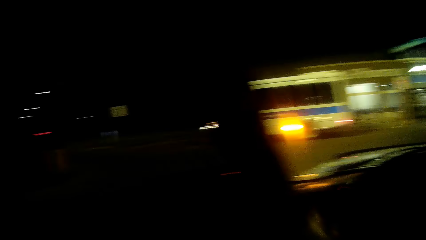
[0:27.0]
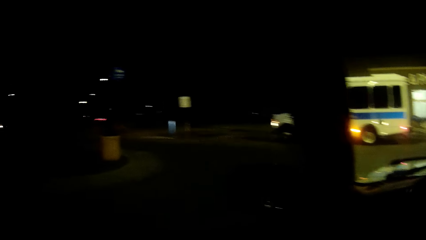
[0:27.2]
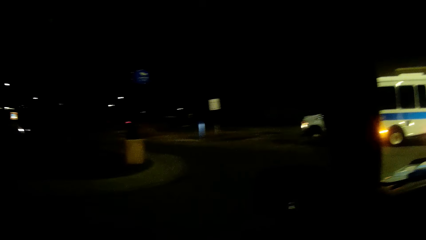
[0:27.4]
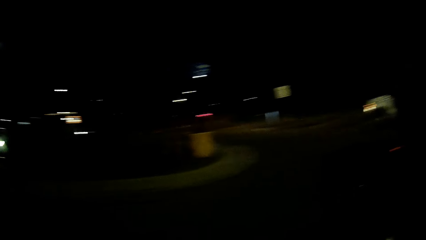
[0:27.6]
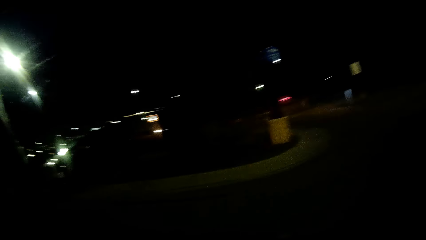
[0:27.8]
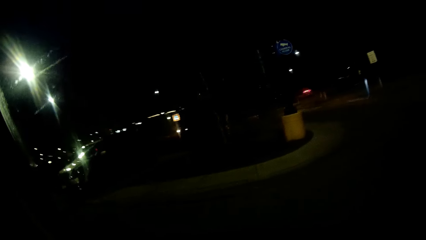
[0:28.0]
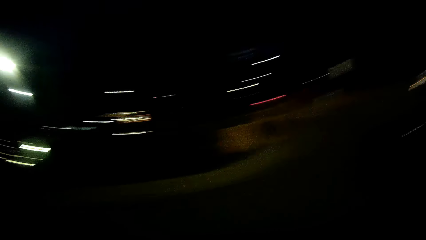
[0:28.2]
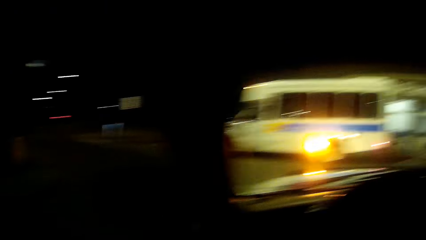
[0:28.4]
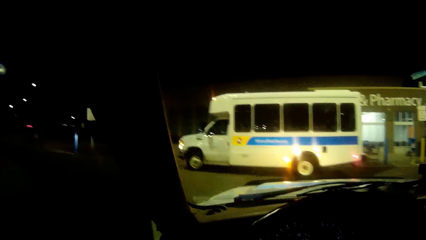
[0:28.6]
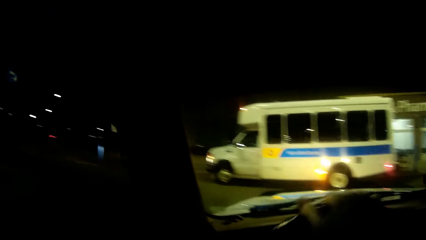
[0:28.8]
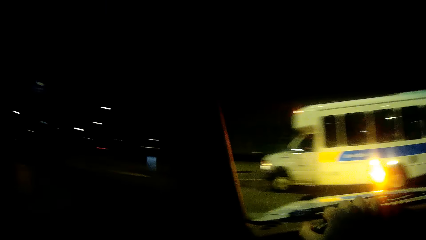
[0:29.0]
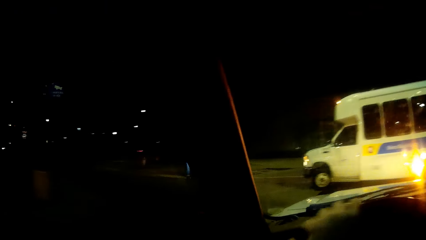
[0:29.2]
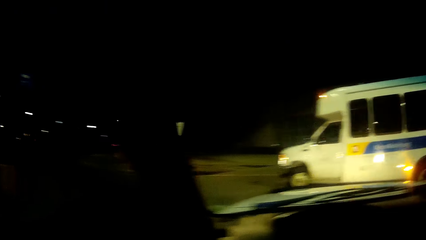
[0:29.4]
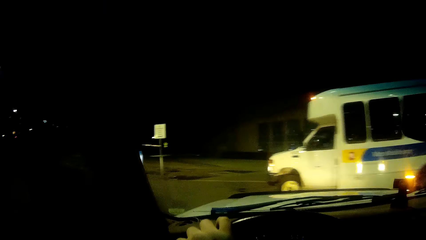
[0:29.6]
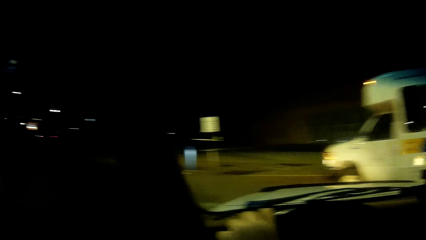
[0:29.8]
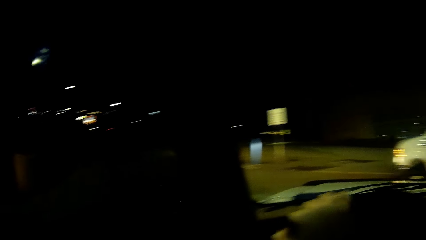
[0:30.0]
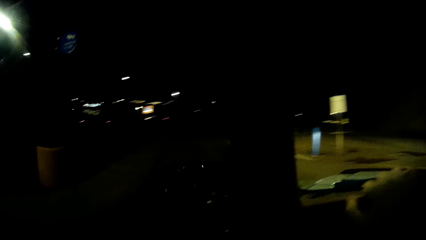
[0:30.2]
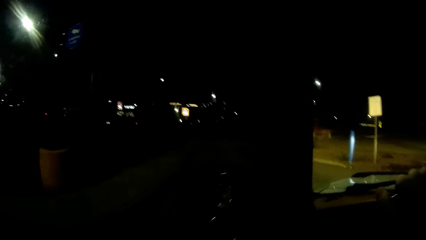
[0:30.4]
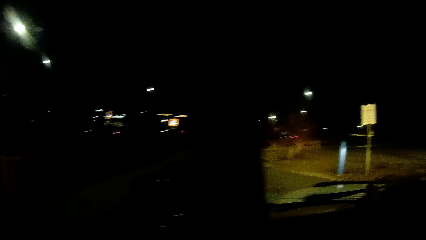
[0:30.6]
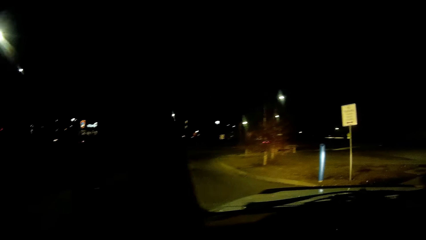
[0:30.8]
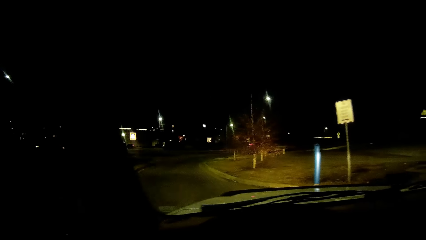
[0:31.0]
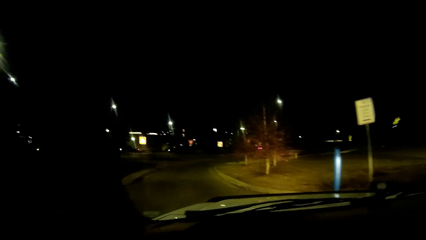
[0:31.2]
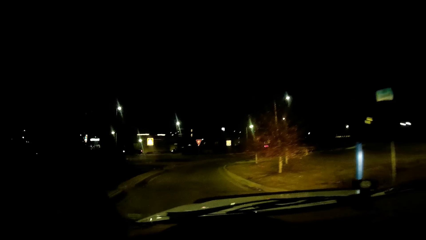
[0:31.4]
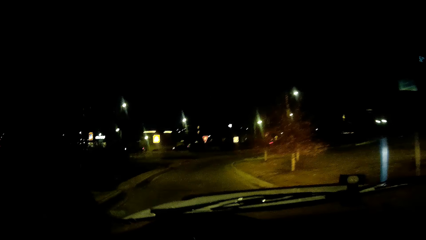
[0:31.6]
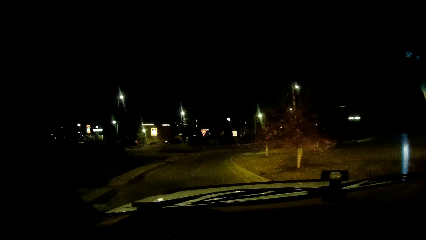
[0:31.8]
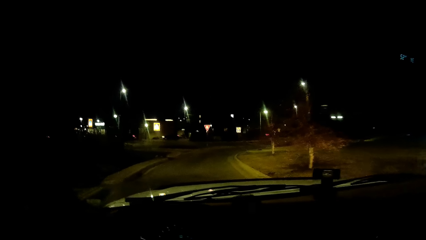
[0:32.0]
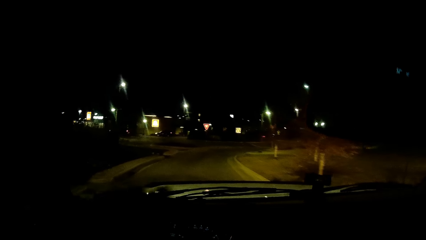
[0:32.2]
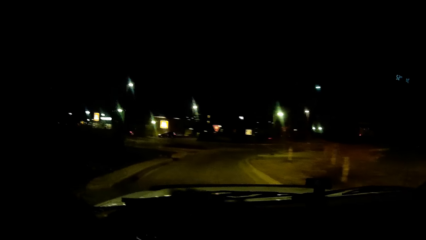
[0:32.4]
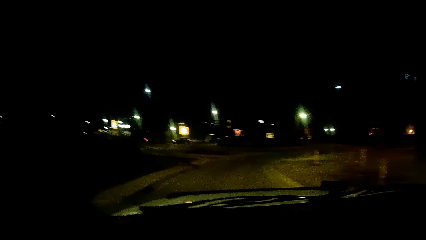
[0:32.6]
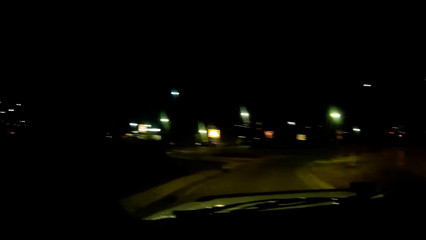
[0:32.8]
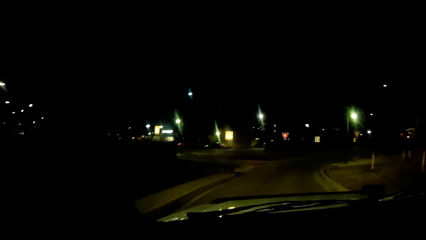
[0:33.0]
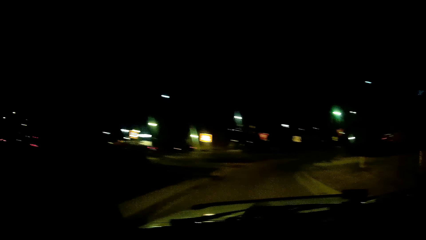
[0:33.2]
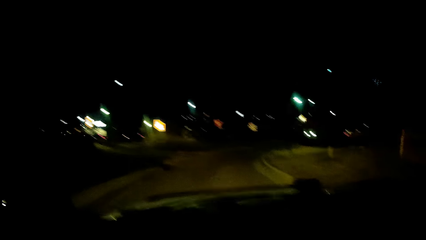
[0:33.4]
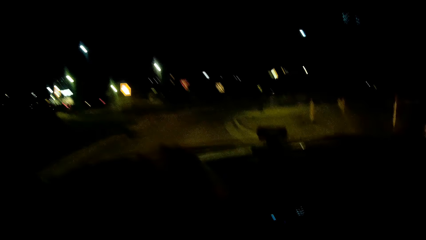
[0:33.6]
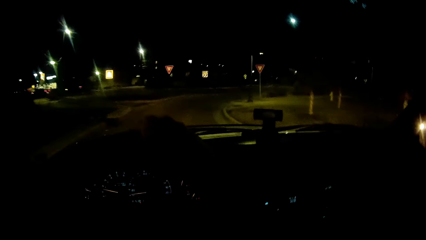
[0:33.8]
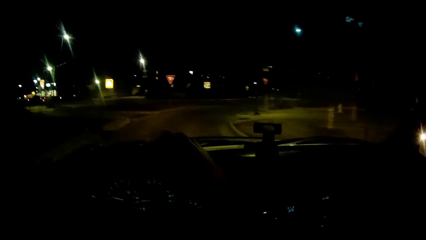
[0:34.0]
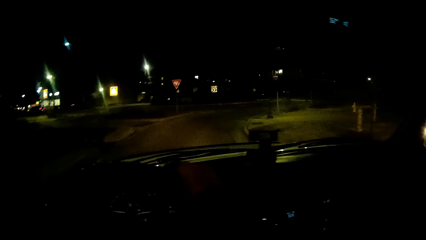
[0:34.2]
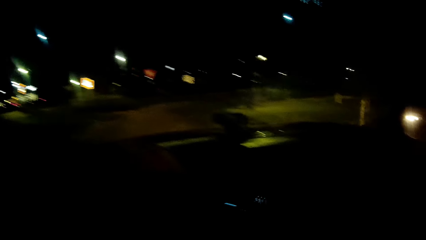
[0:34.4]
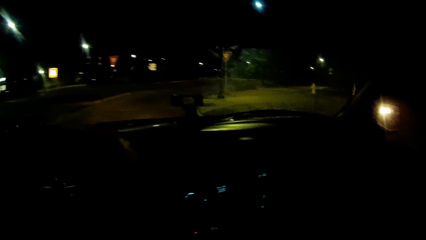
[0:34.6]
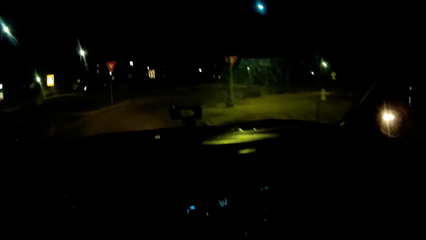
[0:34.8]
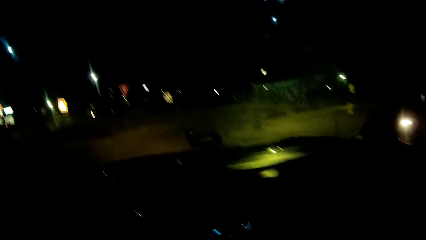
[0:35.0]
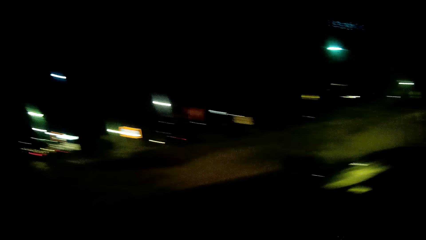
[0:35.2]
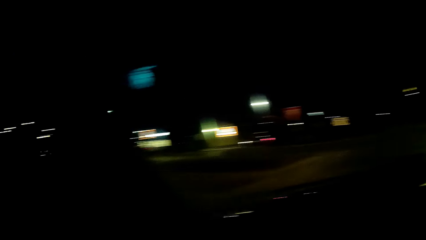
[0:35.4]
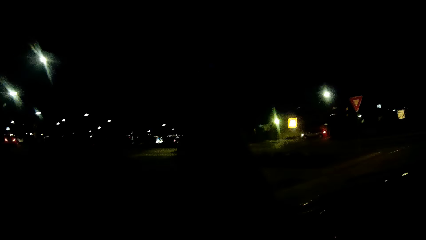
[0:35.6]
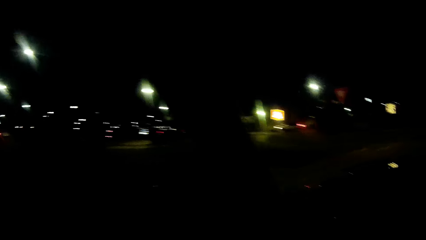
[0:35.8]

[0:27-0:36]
The camera wearer turns the steering wheel to the left. He turns the car to the right with the car steering wheel in his hands. He drives past a white ambulance.

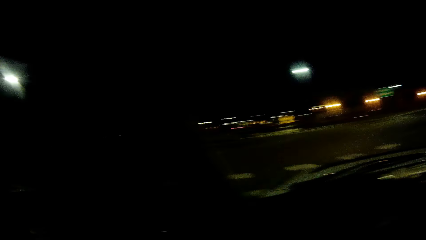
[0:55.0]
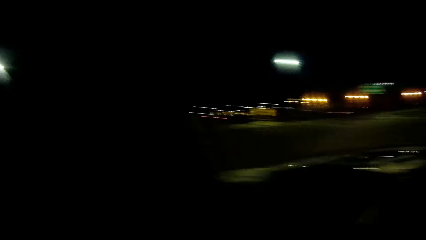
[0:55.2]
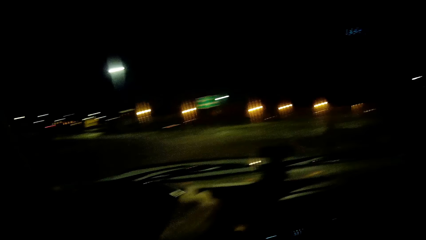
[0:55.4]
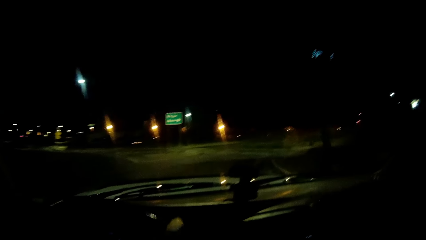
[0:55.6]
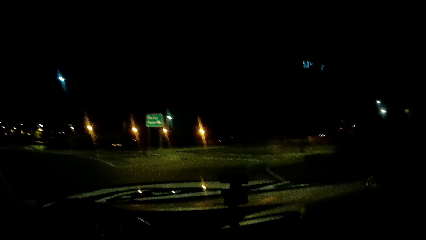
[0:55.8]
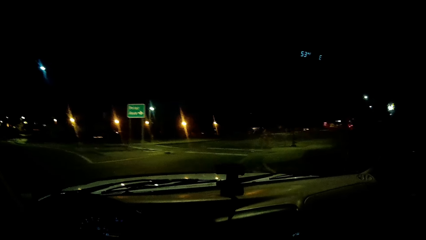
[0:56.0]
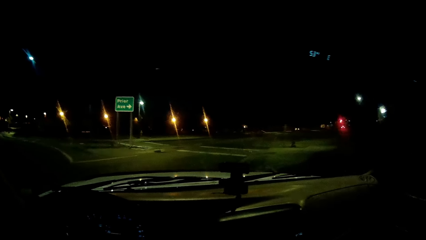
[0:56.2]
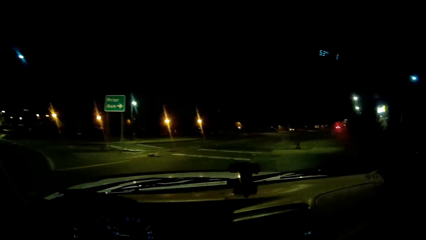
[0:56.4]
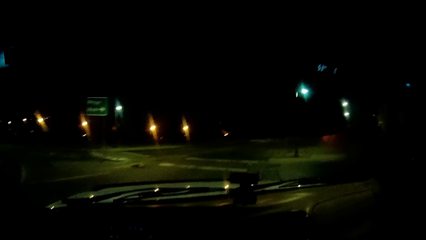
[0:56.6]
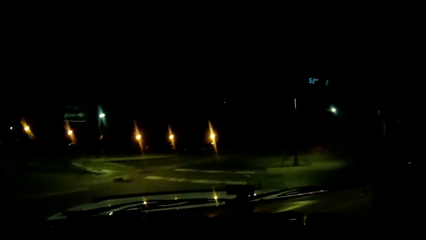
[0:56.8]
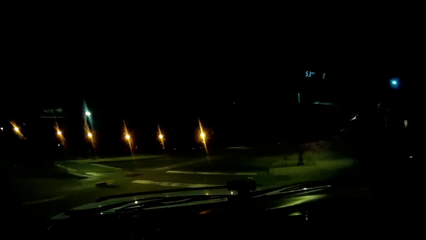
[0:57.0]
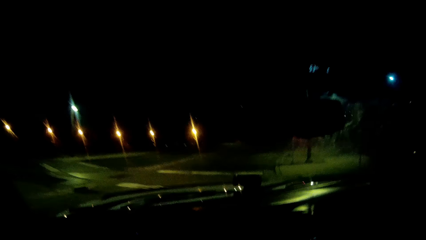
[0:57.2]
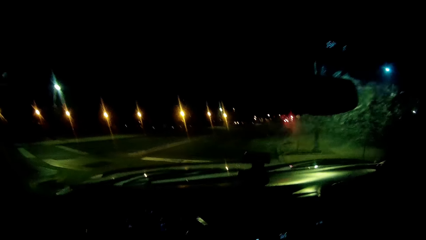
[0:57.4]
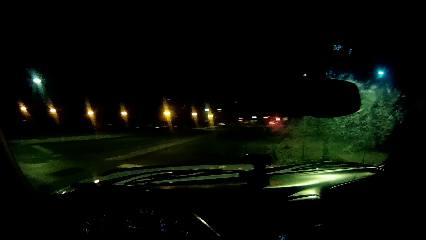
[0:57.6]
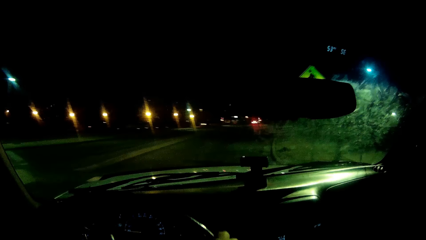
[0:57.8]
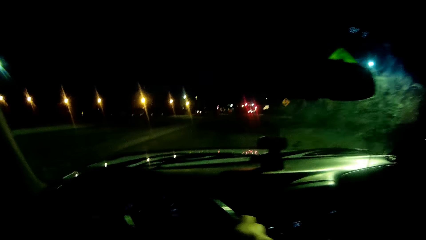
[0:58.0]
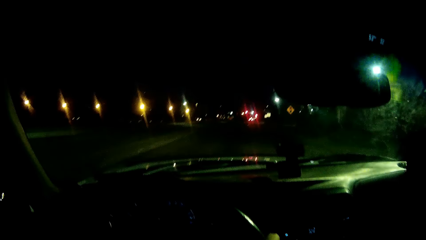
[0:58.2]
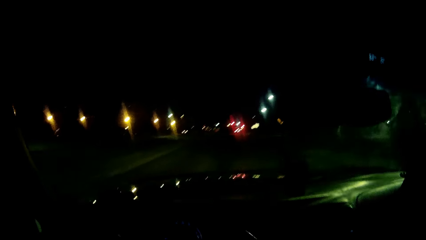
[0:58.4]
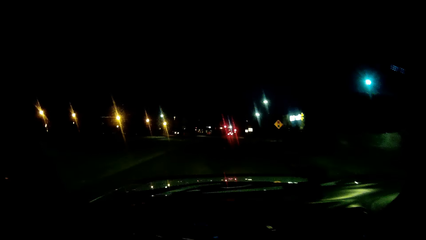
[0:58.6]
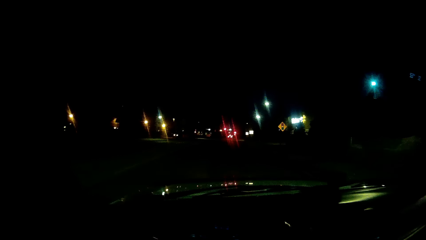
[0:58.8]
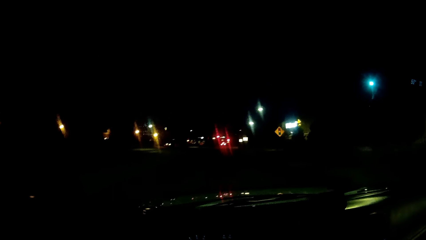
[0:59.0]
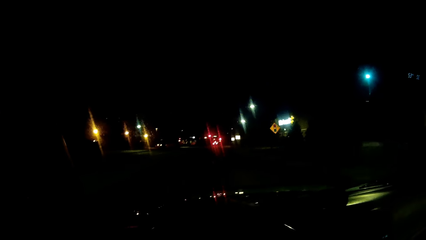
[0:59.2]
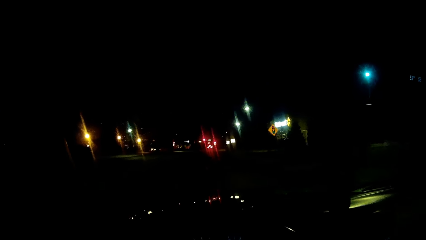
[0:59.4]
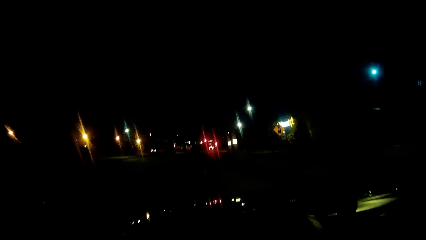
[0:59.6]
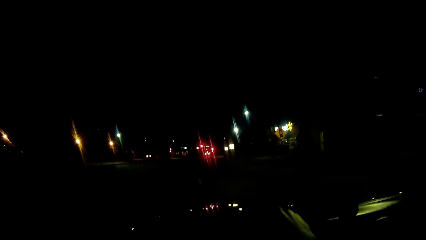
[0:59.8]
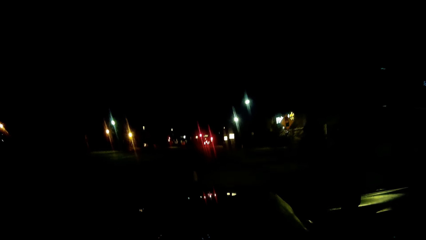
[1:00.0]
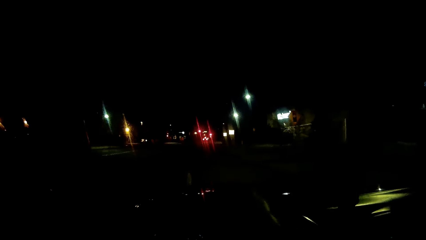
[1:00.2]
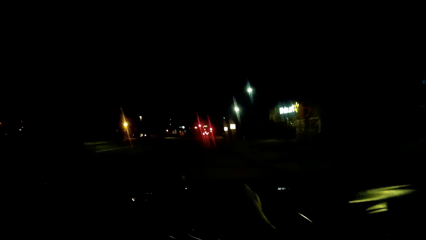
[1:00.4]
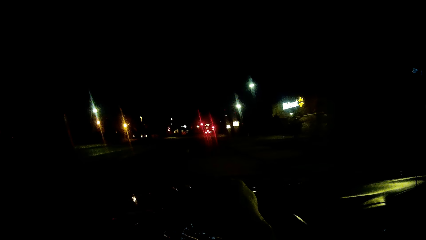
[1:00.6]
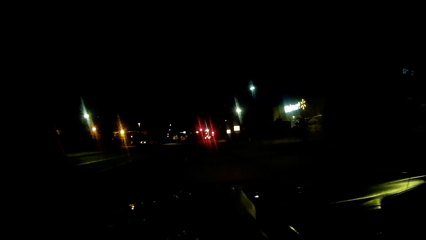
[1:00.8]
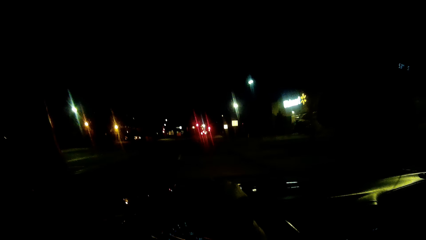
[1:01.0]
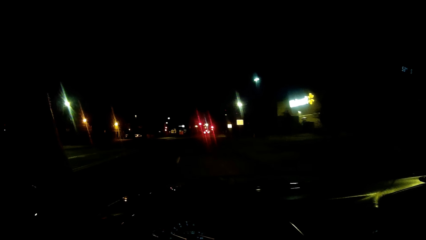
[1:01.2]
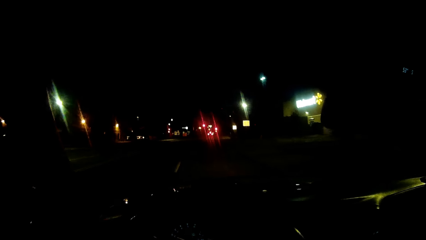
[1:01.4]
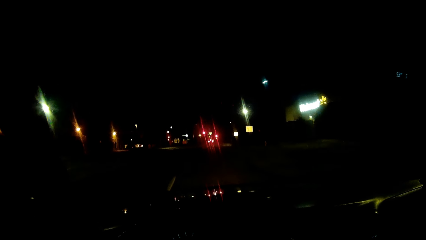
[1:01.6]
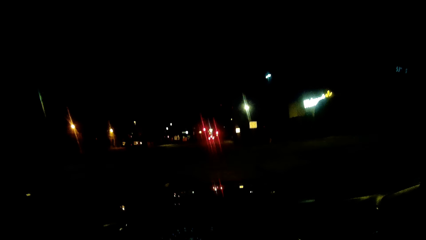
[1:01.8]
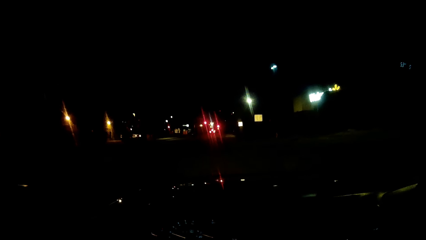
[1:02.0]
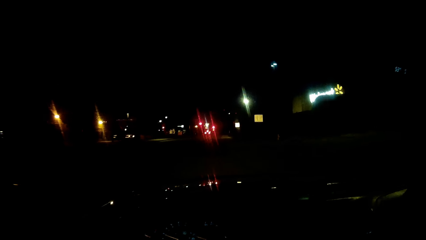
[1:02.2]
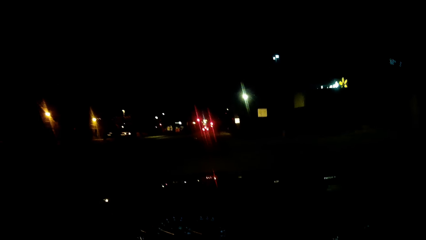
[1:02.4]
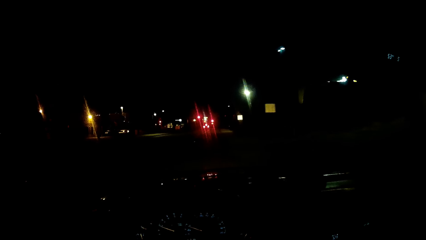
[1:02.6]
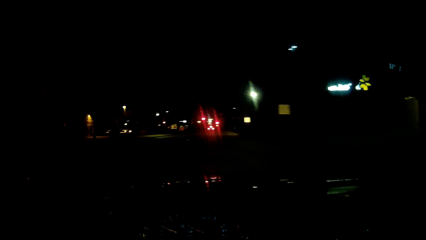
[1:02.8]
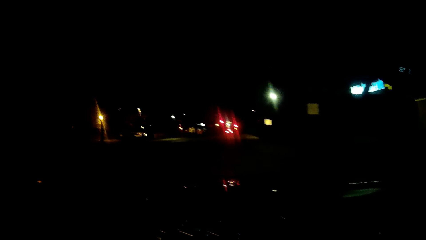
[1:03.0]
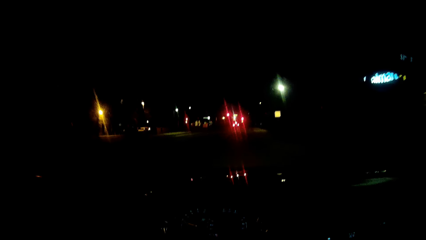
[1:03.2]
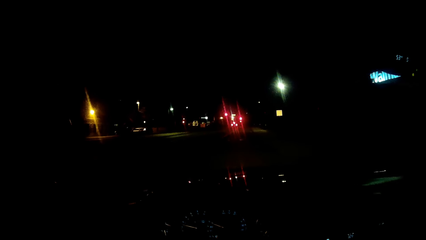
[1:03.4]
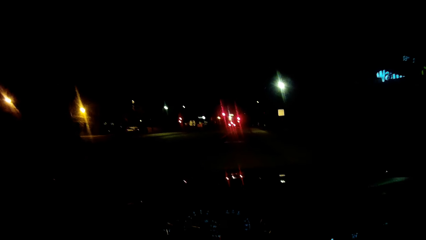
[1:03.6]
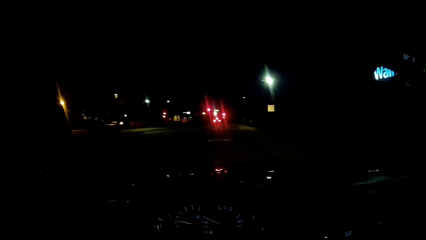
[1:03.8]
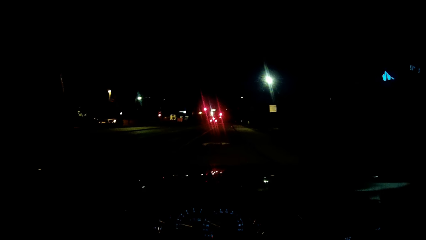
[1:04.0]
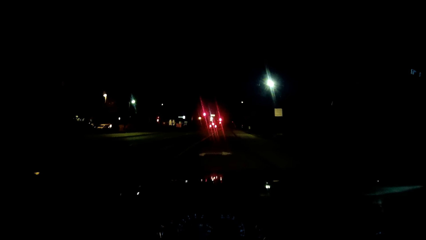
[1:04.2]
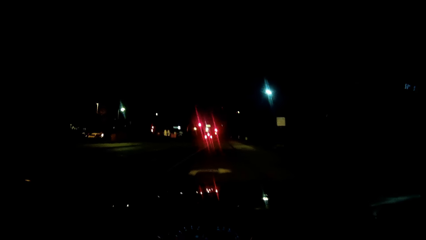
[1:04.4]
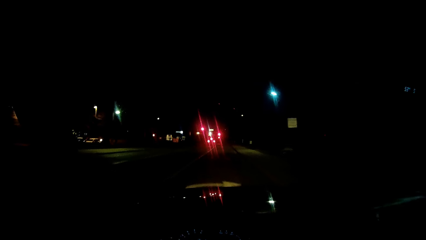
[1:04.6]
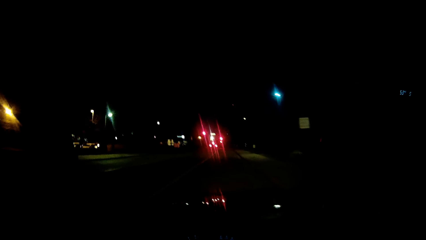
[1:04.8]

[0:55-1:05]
The camera wearer turns the steering wheel to the right.
